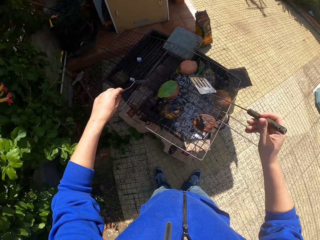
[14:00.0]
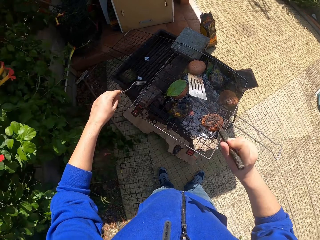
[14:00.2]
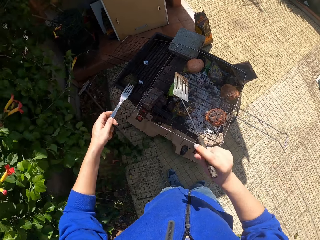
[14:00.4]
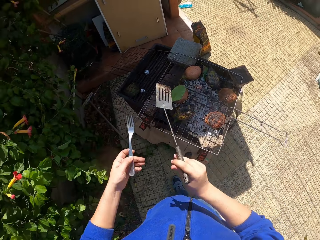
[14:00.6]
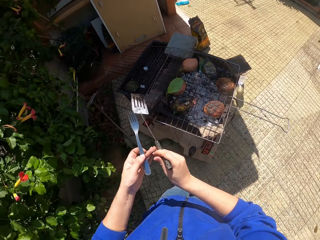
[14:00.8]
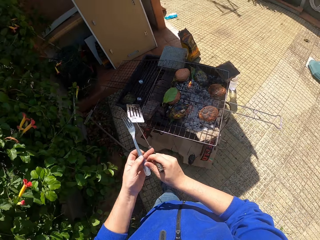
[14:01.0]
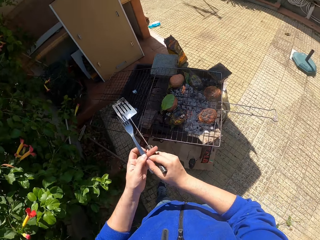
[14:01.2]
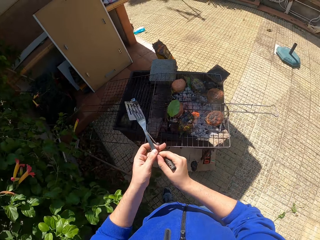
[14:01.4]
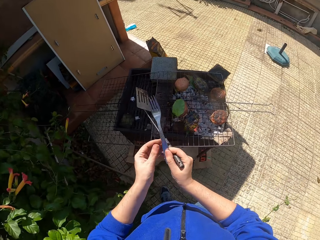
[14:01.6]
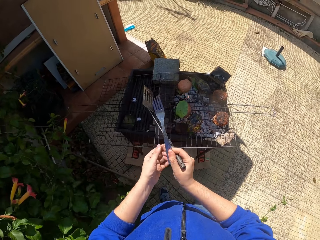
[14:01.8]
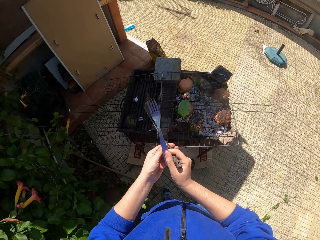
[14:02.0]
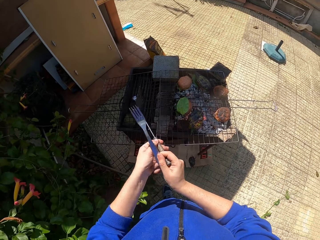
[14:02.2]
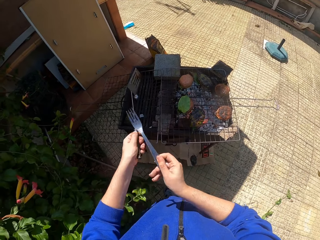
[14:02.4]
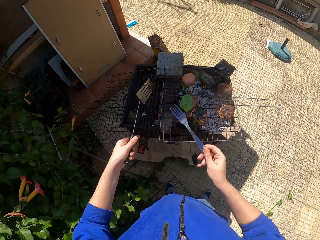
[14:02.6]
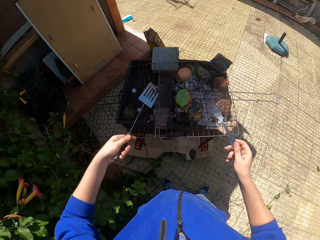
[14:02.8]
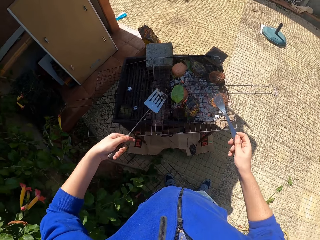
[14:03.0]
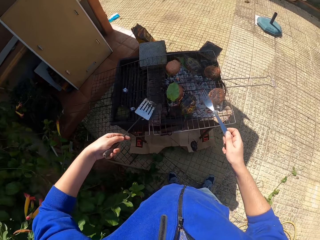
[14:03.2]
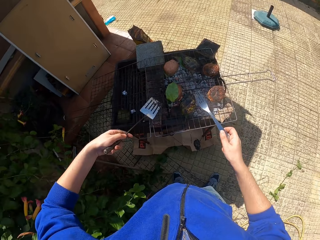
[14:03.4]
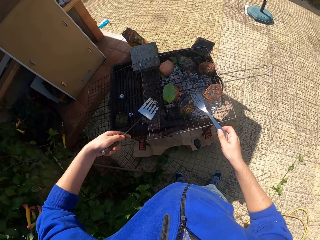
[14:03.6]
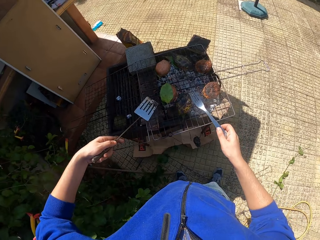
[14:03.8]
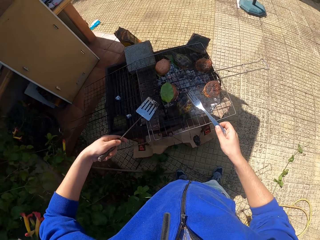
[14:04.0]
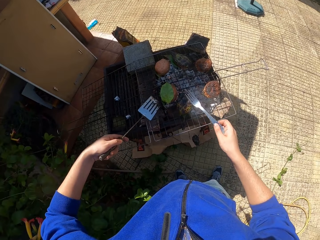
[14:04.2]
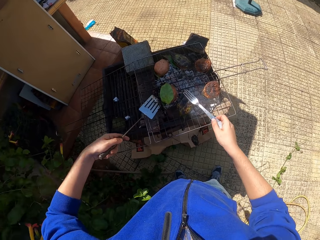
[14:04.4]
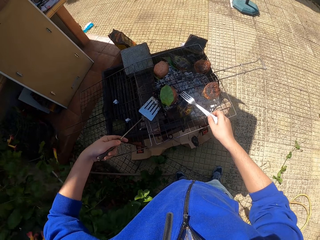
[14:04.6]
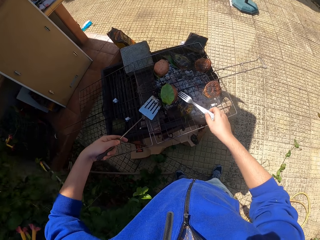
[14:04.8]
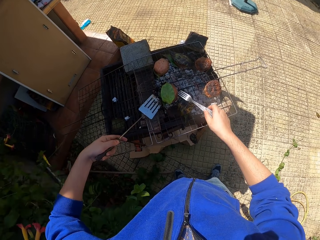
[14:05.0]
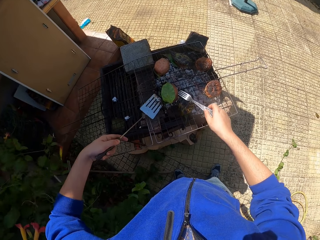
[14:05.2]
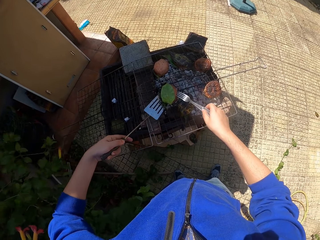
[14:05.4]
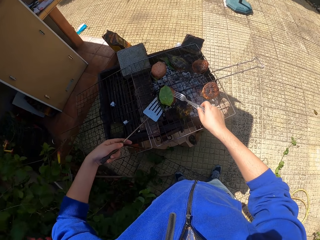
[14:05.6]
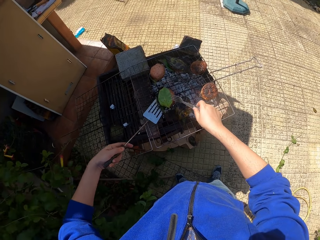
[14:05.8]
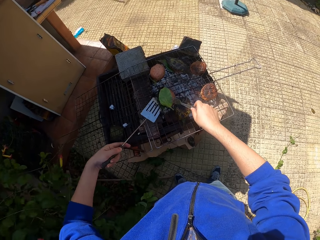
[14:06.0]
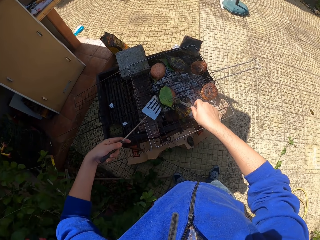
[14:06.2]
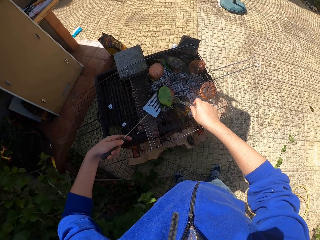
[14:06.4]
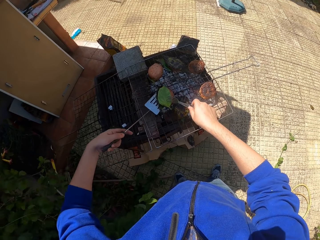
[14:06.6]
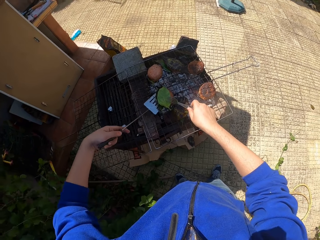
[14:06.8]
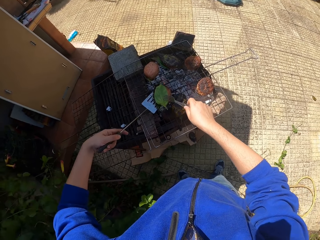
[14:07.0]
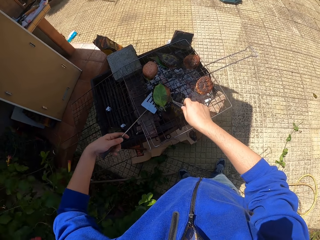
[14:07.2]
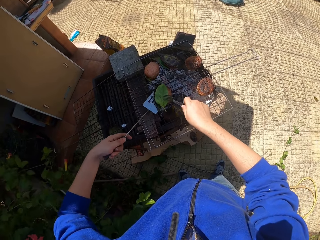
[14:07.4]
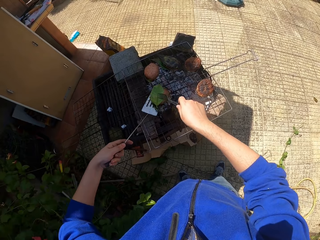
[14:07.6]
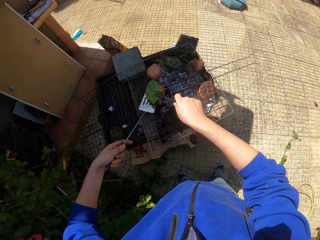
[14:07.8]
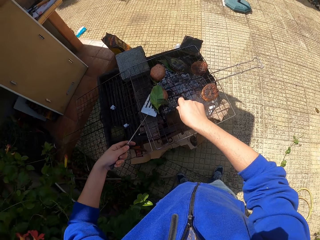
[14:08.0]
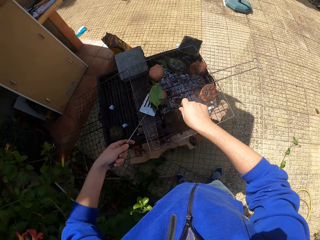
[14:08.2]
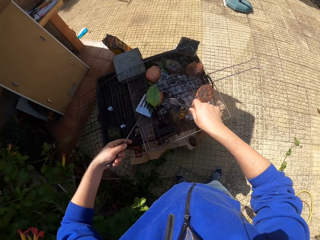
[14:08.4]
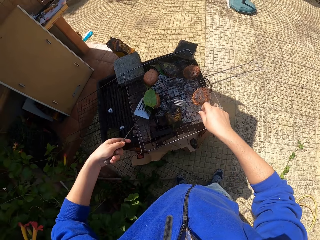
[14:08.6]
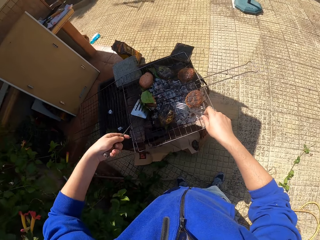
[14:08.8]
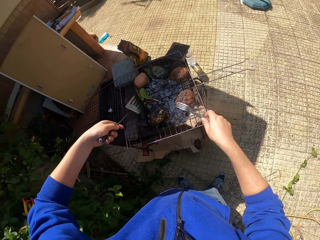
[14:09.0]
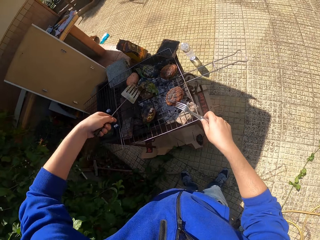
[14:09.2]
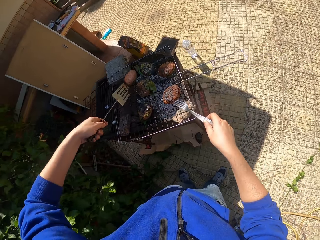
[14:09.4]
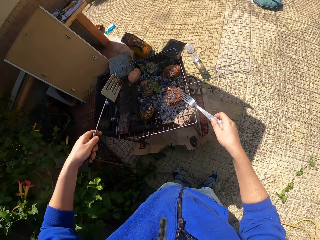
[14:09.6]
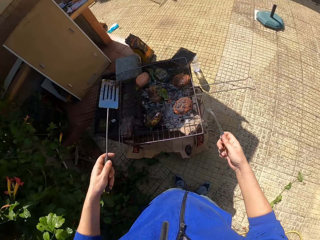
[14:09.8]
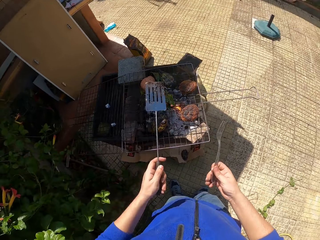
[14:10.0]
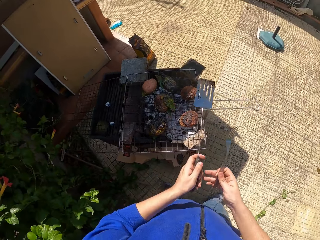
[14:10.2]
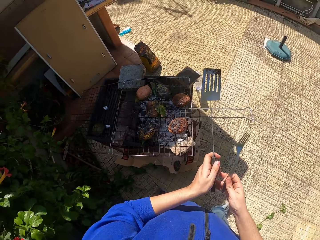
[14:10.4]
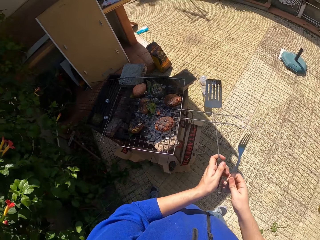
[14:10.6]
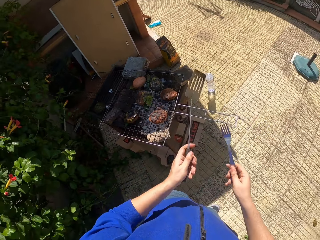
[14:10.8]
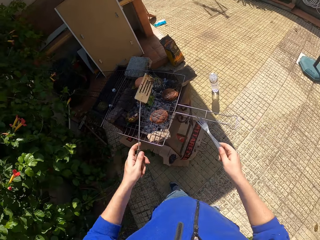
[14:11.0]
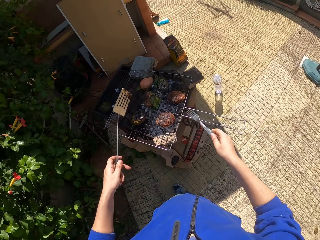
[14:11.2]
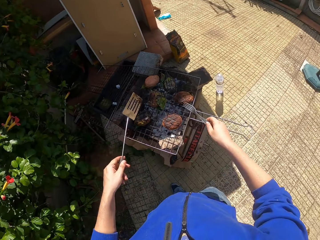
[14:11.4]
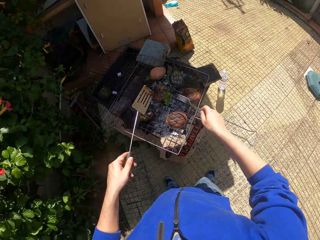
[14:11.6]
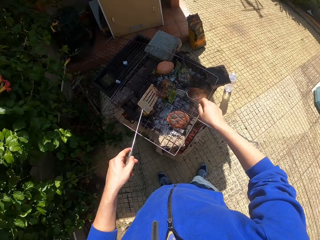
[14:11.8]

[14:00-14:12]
The camera wearer passes the fork to his right hand. He moves the spatula from his right hand to his left hand. He slides the patty on the cooking grate with the spatula in his left hand. He touches the patty on the cooking grate with the fork in his right hand. He lifts the patty on the cooking grate with the fork and spatula in his hands. He flips the patty on the cooking grate with the spatula in his left hand. He touches the handle of the spatula with his right hand.

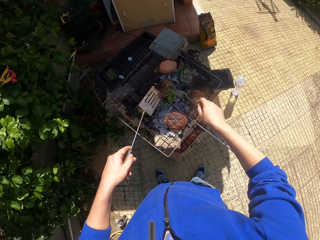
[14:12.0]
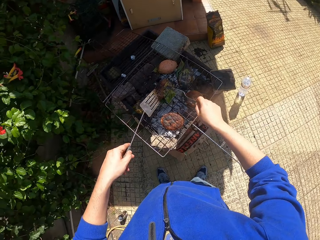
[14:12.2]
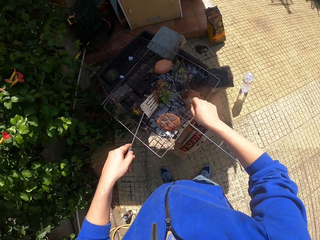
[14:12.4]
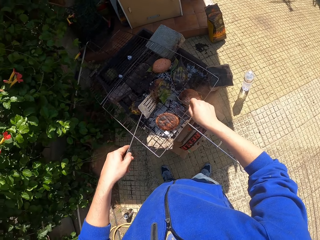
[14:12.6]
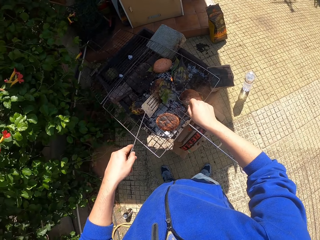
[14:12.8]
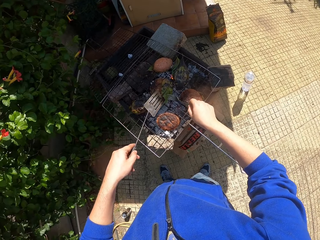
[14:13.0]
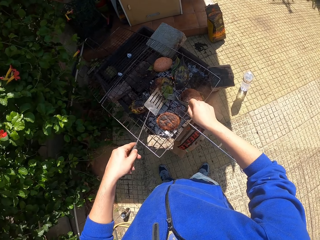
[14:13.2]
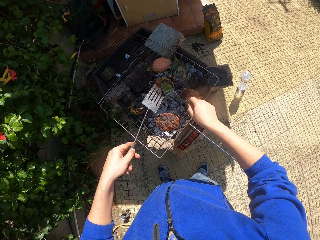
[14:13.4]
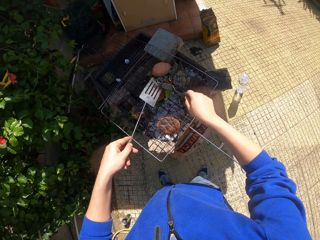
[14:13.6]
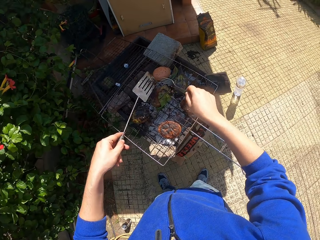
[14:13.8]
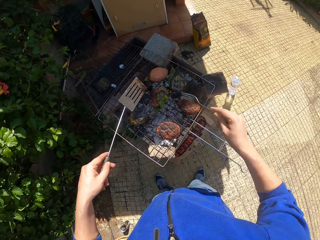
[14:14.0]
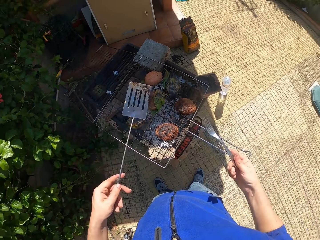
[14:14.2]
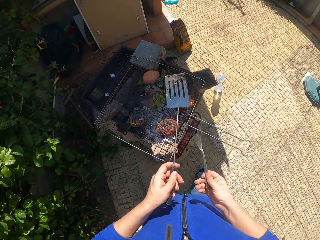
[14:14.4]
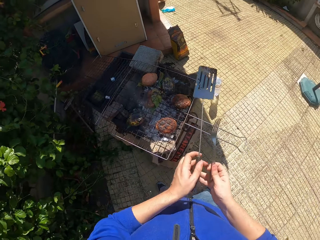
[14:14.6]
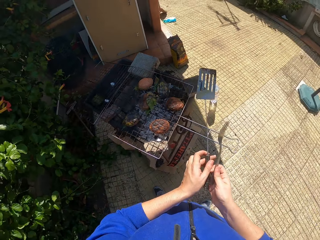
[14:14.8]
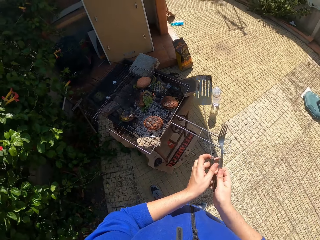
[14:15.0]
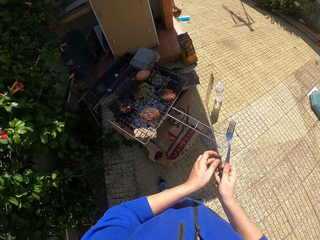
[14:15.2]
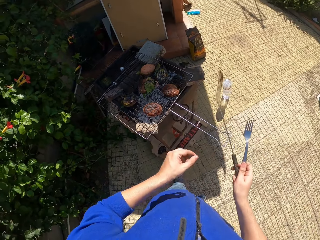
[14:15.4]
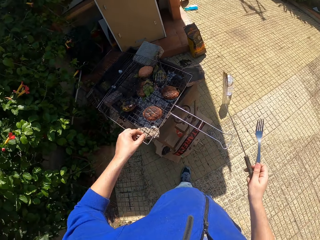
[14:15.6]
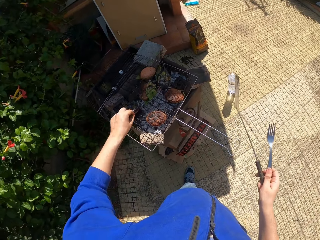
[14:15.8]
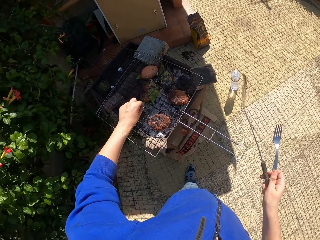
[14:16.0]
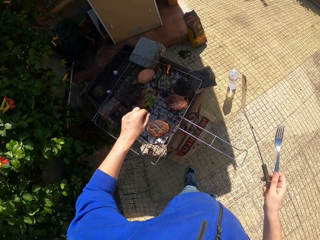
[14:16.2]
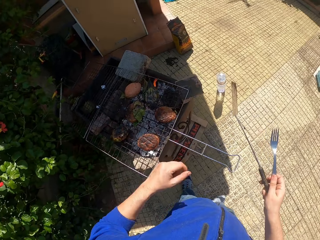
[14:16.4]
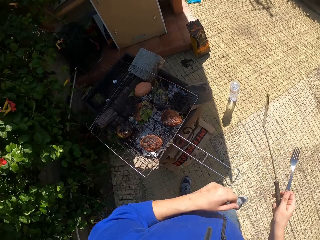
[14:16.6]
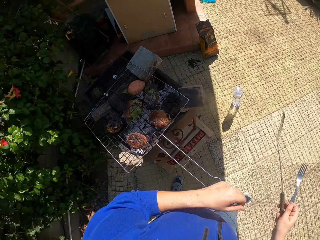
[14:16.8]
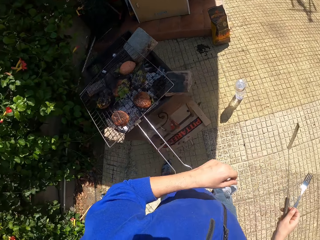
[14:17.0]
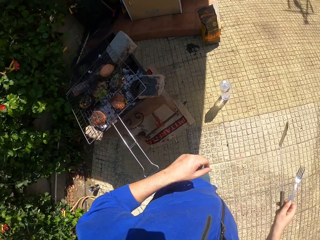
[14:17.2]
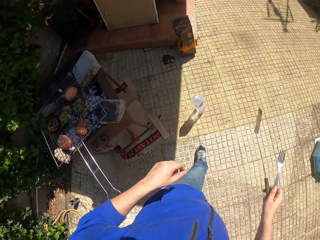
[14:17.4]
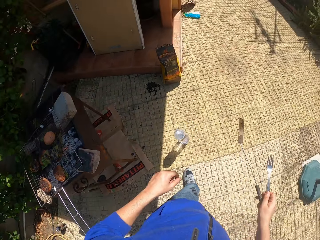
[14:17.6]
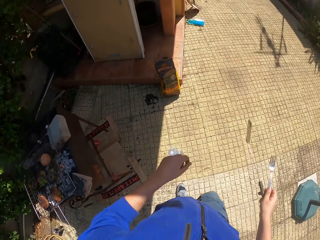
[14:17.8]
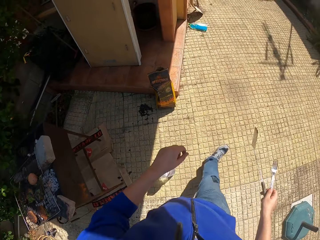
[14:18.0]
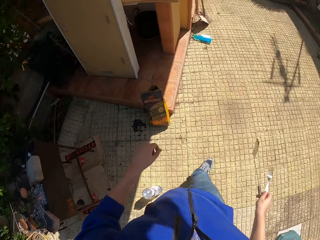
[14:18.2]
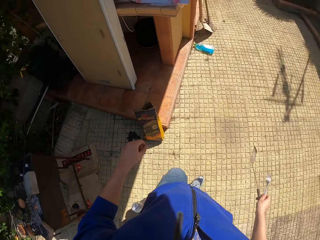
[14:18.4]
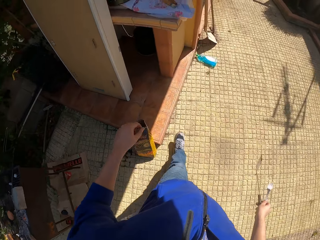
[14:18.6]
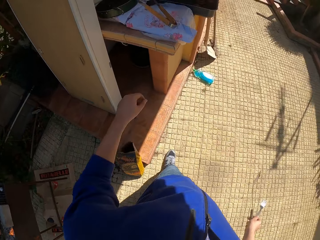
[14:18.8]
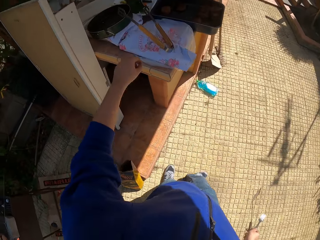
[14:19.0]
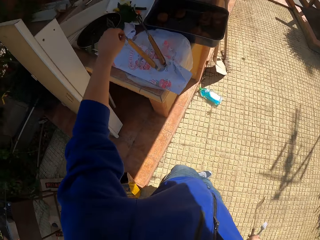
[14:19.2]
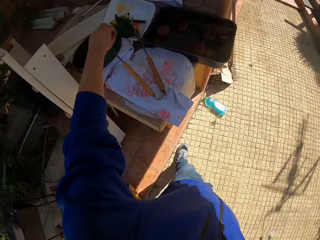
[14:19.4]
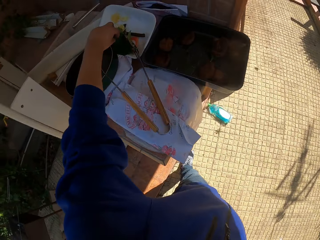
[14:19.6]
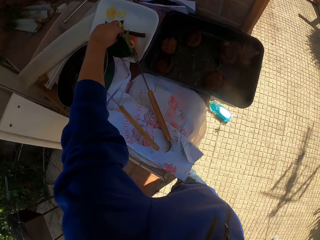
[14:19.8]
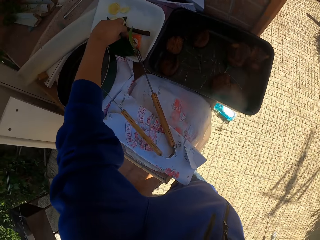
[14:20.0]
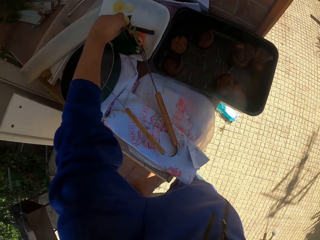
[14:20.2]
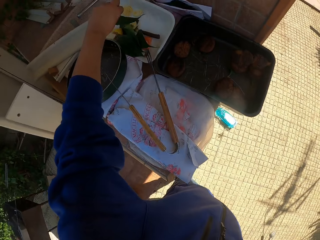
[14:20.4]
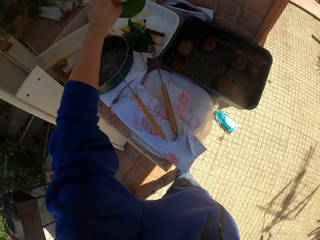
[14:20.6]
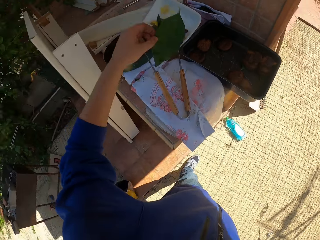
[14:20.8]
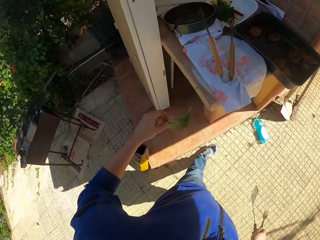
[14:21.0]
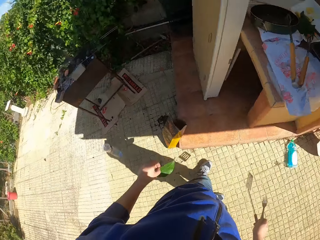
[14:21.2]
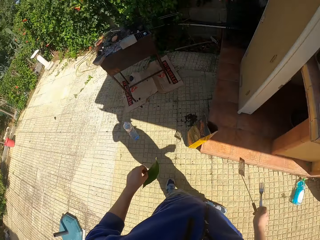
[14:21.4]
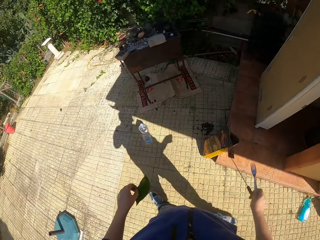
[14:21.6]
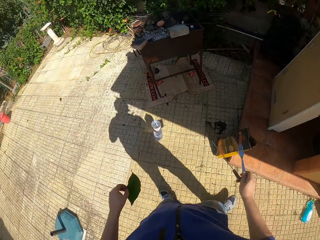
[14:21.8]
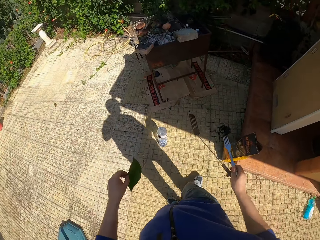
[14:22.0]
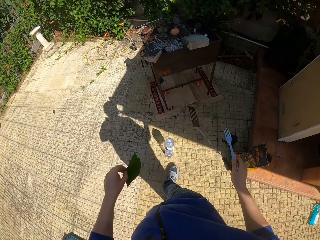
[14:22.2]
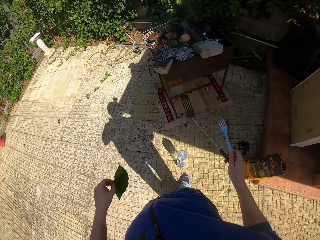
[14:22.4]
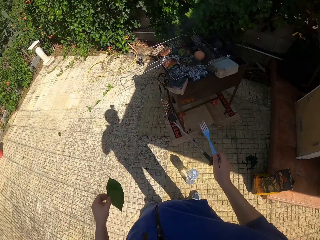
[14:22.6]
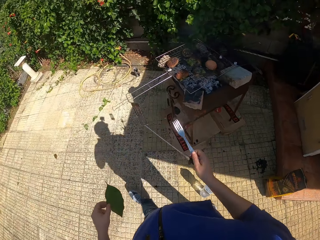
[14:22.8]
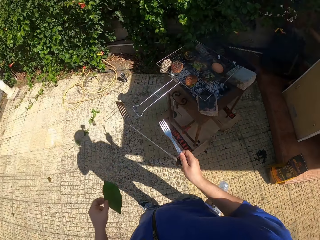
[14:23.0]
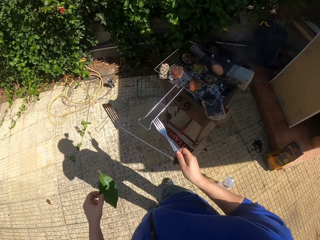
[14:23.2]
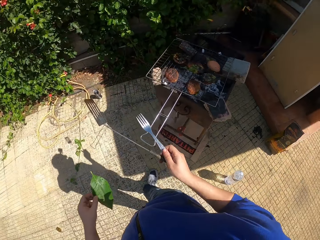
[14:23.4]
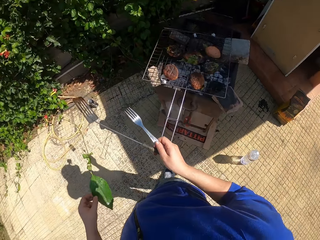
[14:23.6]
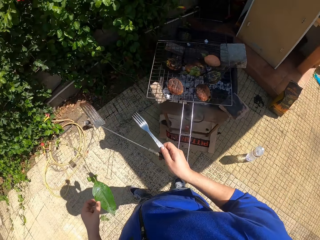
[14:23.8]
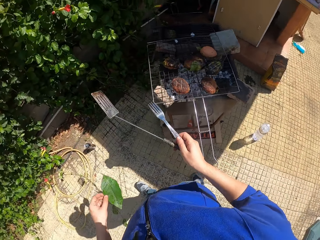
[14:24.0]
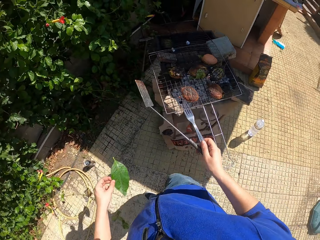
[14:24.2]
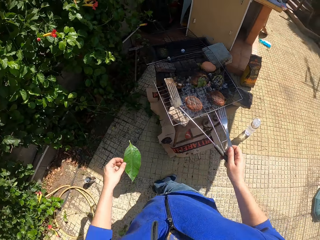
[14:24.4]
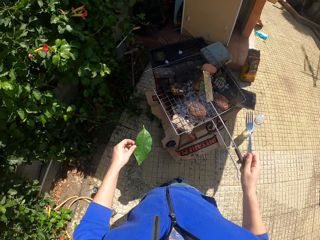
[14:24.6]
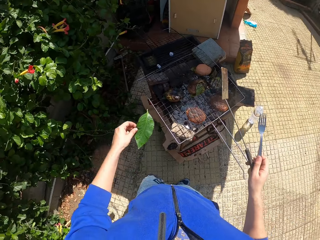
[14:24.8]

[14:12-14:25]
The camera wearer touches a patty on the cooking grate with the spatula and fork in his hands. He moves the spatula from his left hand to his right hand. He walks to a work bench from the makeshift grill. He picks a leaf on a plate with his left hand. He walks to the makeshift grill from the work bench.
